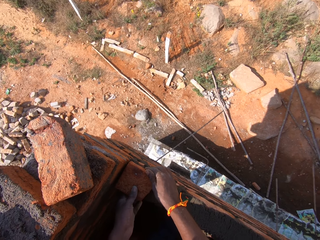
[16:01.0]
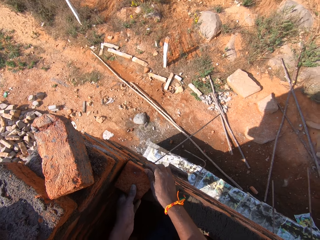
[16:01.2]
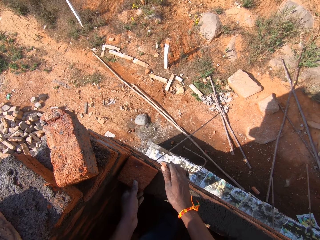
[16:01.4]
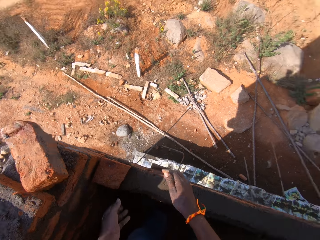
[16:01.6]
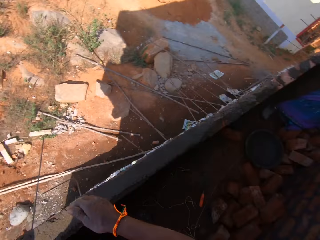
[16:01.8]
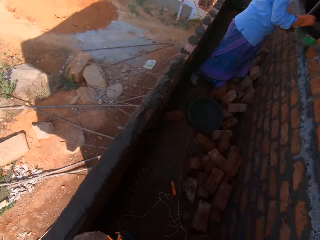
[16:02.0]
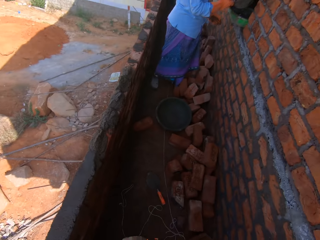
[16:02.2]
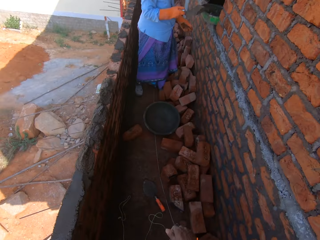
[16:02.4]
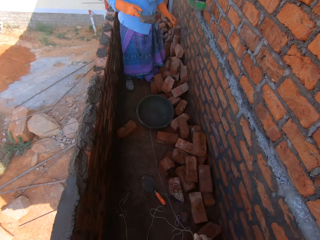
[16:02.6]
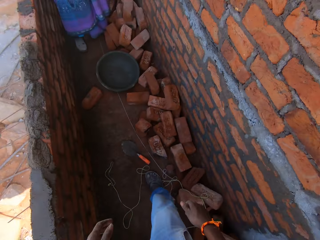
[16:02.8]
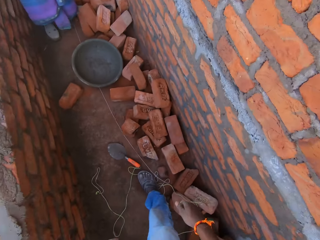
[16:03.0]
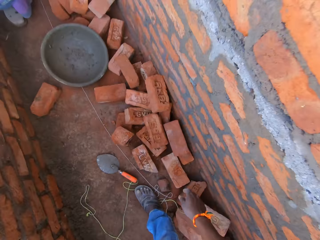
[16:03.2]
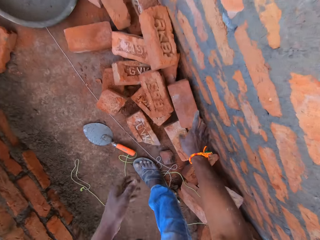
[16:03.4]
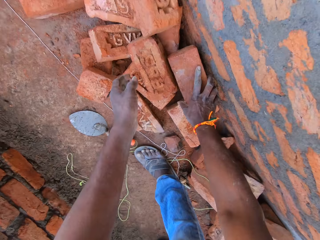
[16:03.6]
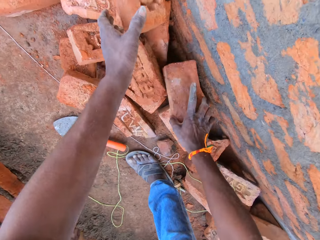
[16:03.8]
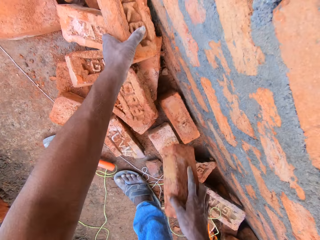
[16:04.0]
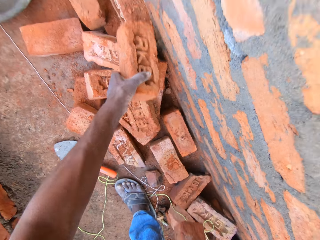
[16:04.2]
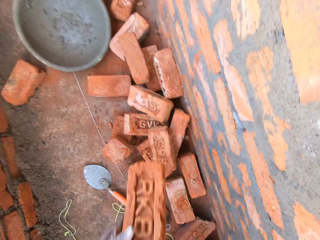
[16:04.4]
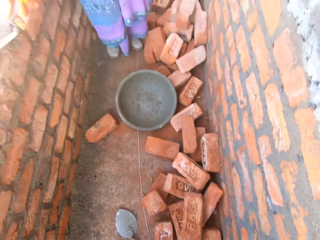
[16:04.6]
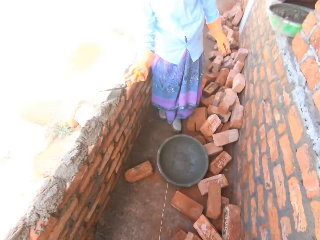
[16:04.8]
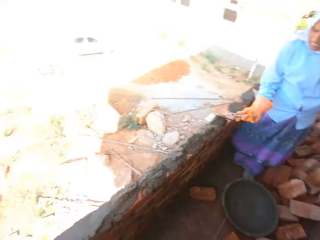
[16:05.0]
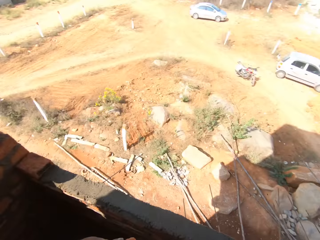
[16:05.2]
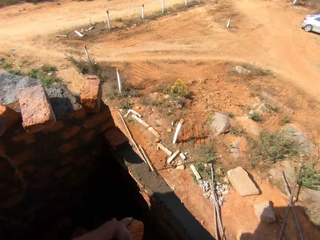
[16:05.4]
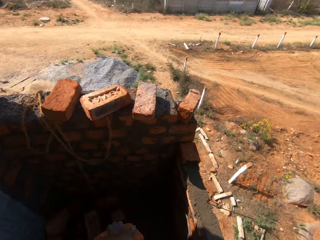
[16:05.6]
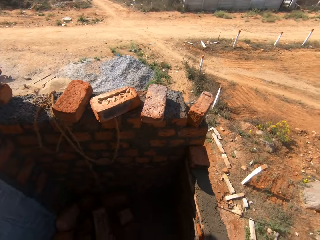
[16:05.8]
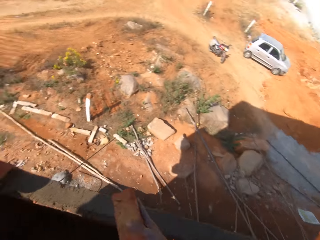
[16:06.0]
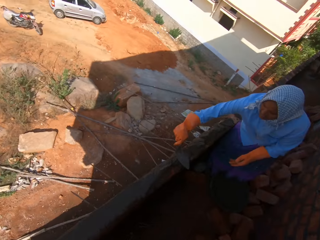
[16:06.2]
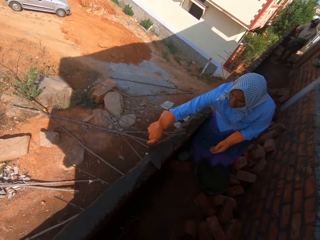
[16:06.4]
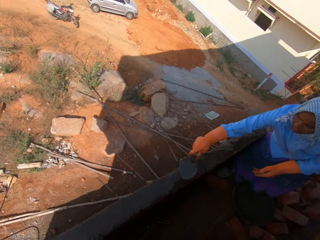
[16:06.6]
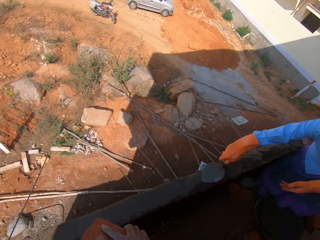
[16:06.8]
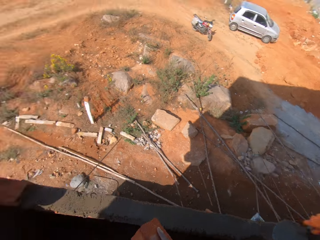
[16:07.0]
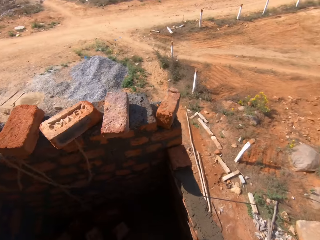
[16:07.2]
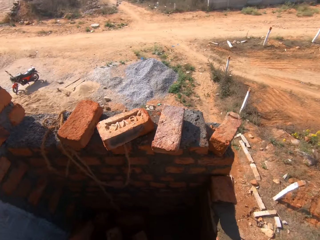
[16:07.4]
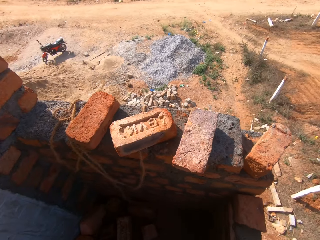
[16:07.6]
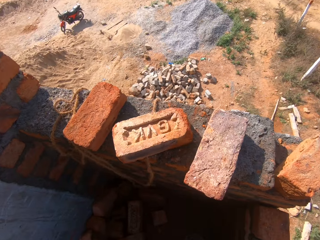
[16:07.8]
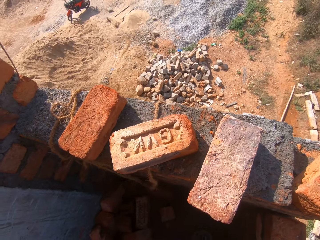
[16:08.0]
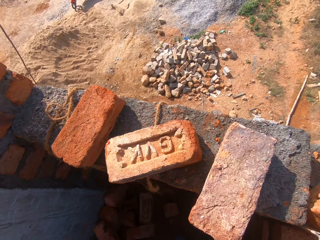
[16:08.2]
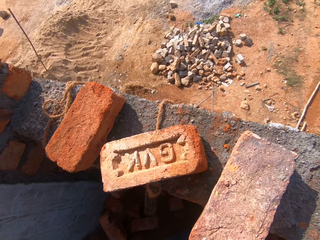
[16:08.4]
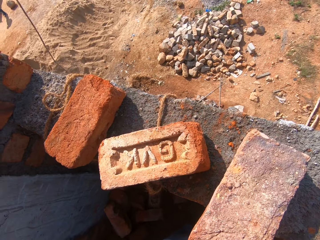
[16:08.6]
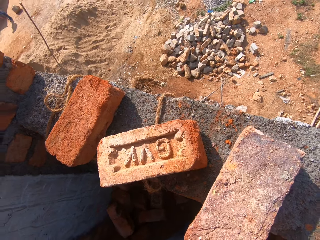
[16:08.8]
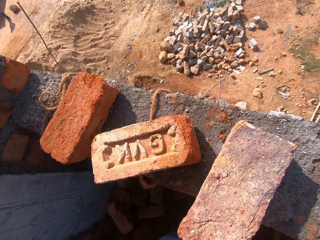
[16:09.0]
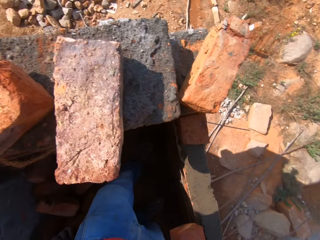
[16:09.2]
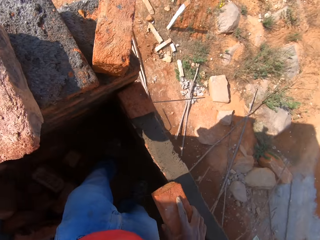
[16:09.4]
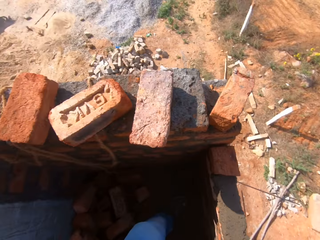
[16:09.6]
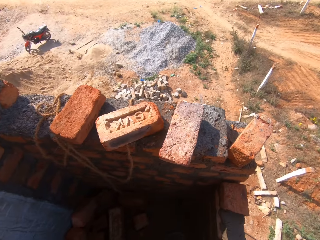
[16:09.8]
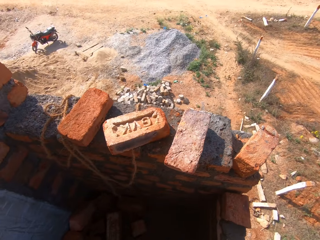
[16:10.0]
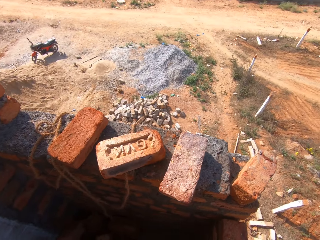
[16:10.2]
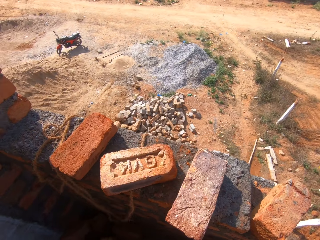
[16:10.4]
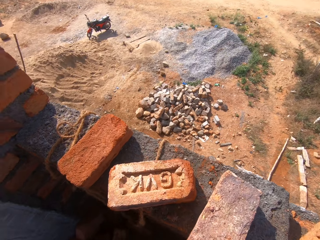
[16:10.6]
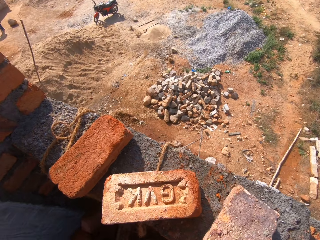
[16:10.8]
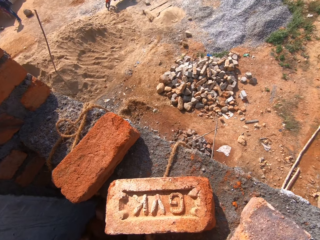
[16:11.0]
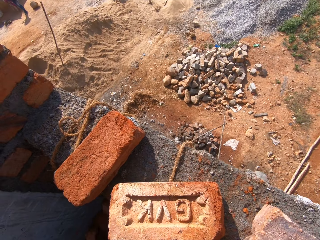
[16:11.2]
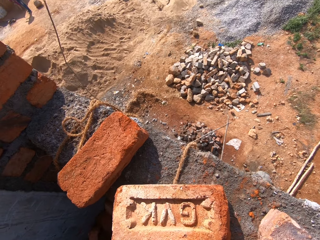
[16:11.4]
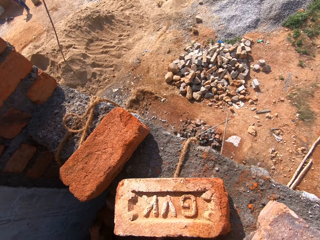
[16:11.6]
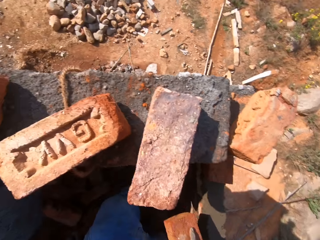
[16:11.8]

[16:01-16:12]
The camera wearer presses the brick. They look on the other side. They pick up a brick. They pick up a brick again. They look at a woman. The woman flattens the concrete. The camera wearer moves beside the wall. They look at the bricks.

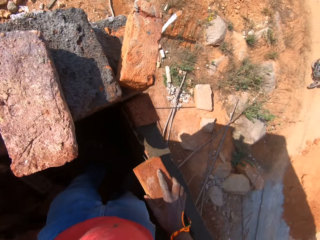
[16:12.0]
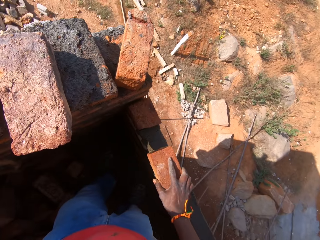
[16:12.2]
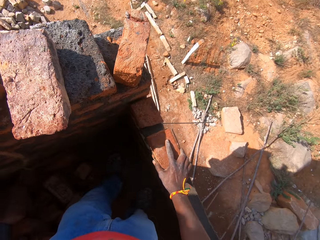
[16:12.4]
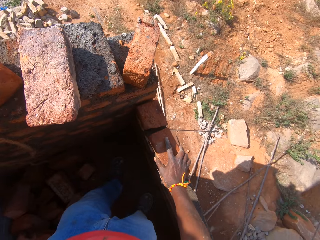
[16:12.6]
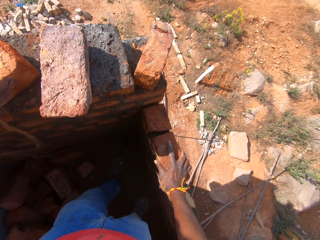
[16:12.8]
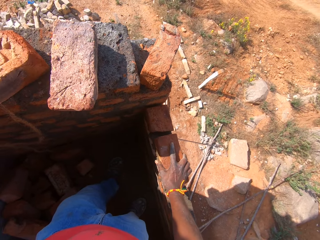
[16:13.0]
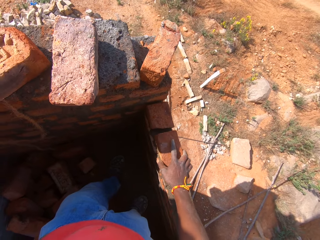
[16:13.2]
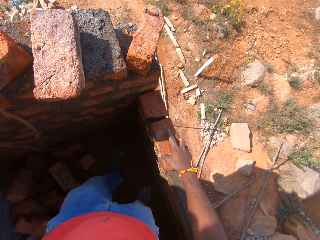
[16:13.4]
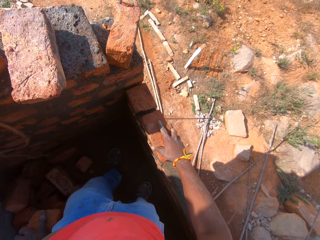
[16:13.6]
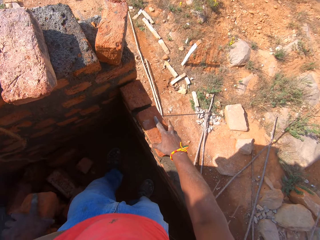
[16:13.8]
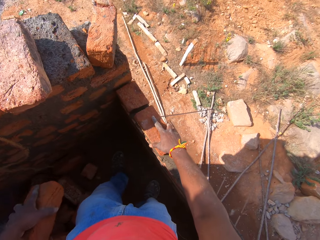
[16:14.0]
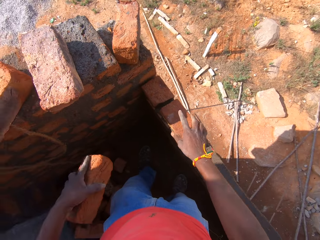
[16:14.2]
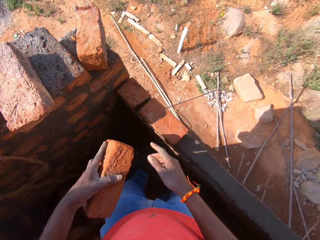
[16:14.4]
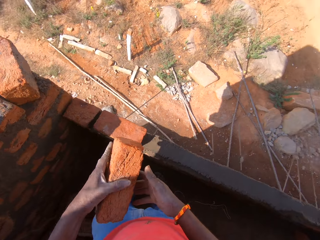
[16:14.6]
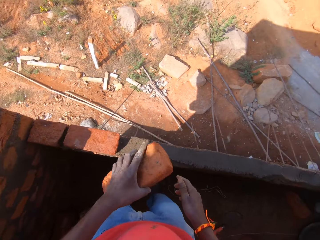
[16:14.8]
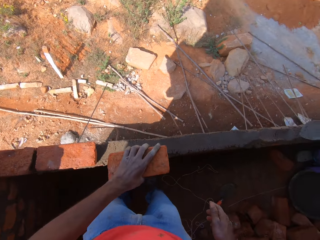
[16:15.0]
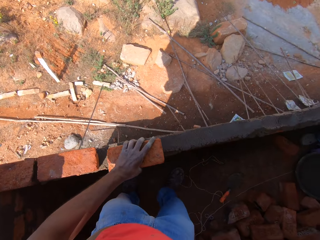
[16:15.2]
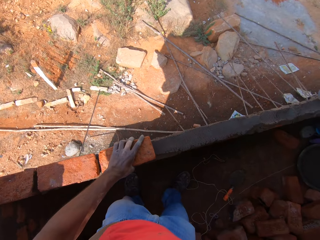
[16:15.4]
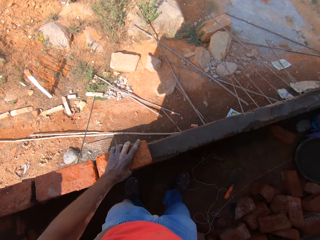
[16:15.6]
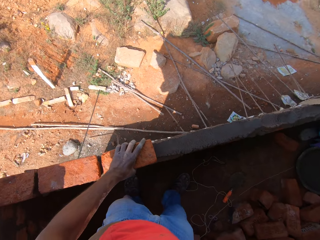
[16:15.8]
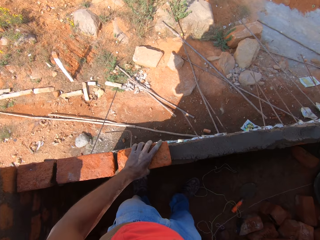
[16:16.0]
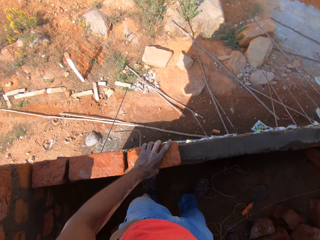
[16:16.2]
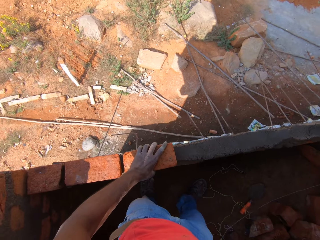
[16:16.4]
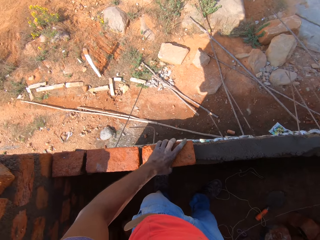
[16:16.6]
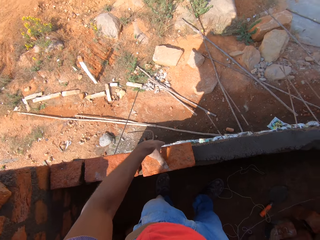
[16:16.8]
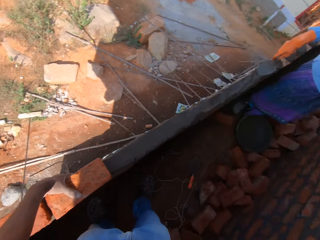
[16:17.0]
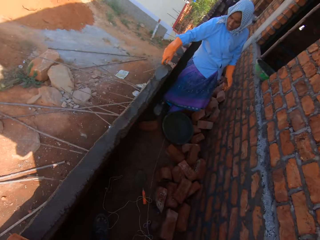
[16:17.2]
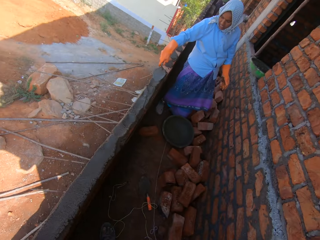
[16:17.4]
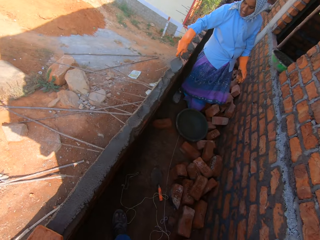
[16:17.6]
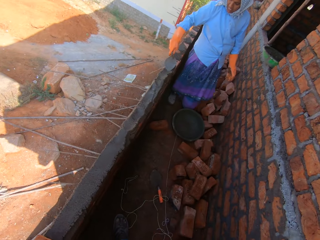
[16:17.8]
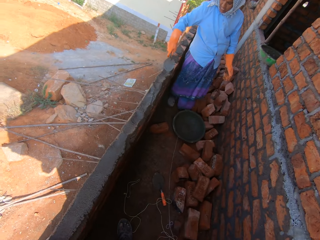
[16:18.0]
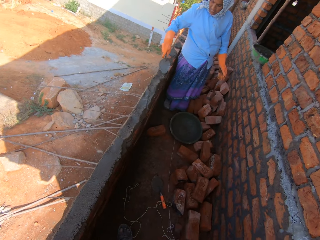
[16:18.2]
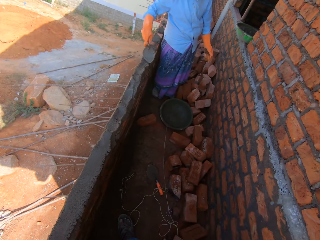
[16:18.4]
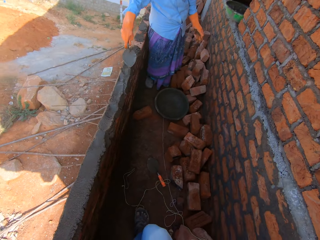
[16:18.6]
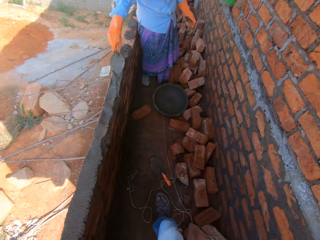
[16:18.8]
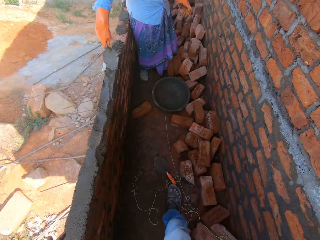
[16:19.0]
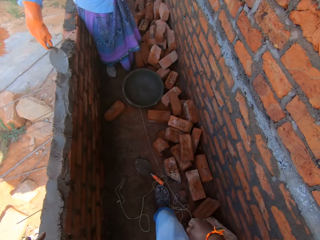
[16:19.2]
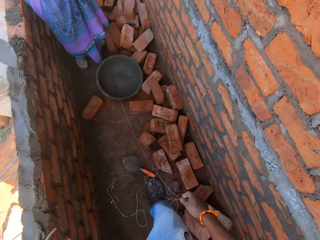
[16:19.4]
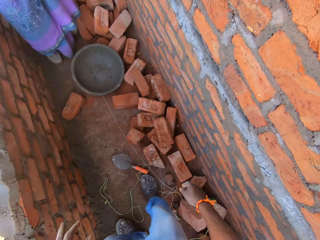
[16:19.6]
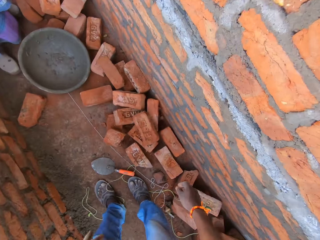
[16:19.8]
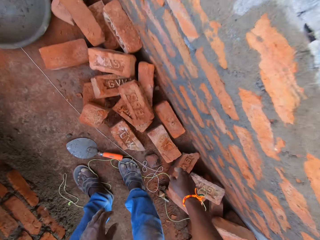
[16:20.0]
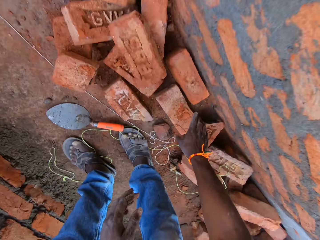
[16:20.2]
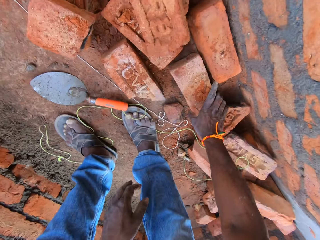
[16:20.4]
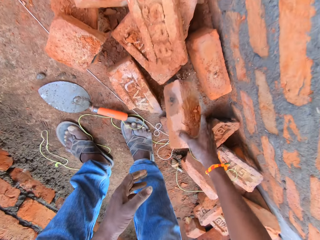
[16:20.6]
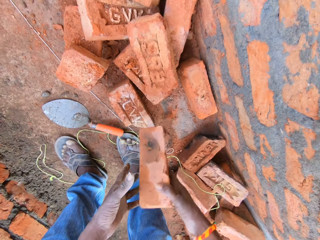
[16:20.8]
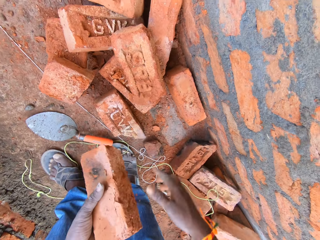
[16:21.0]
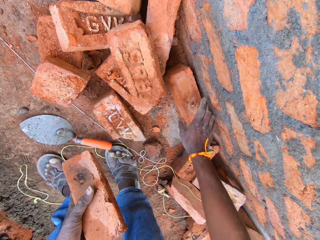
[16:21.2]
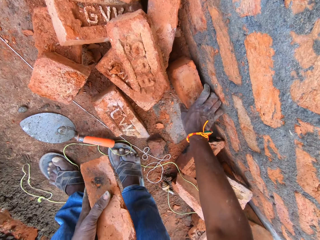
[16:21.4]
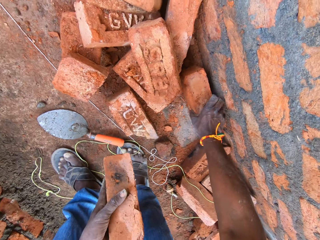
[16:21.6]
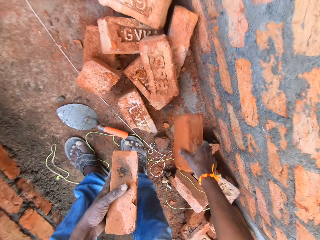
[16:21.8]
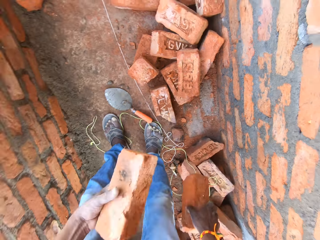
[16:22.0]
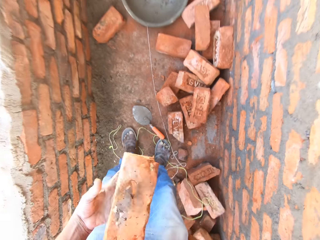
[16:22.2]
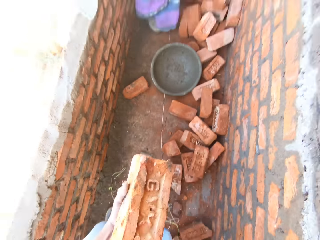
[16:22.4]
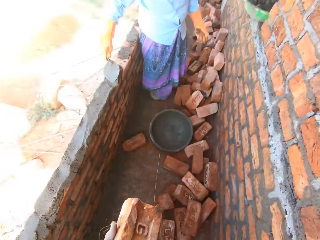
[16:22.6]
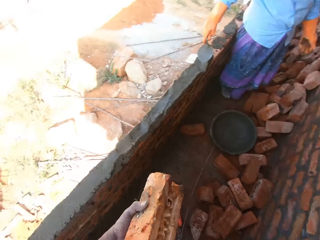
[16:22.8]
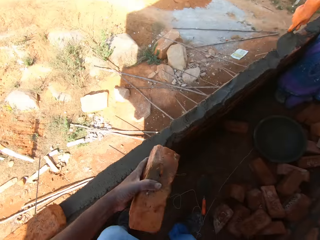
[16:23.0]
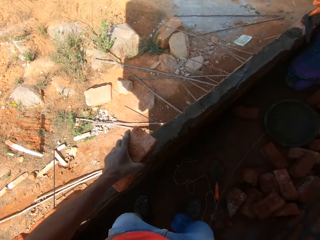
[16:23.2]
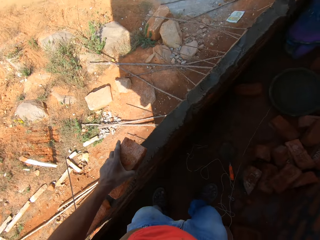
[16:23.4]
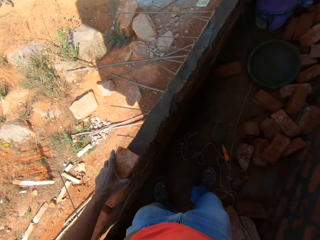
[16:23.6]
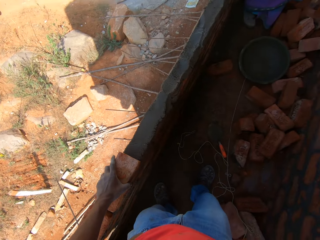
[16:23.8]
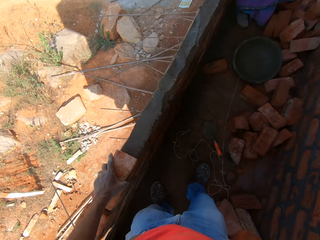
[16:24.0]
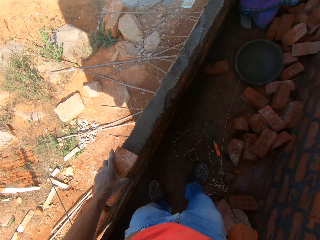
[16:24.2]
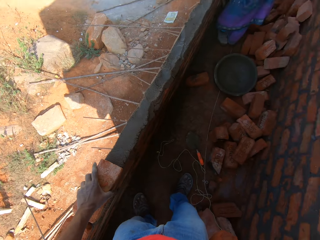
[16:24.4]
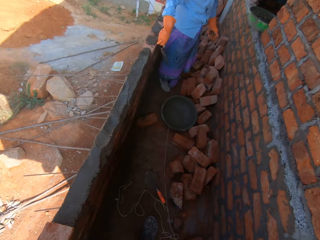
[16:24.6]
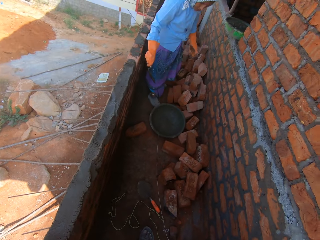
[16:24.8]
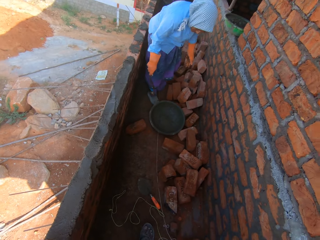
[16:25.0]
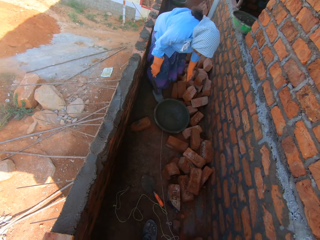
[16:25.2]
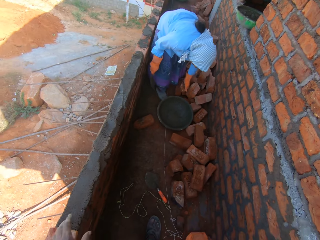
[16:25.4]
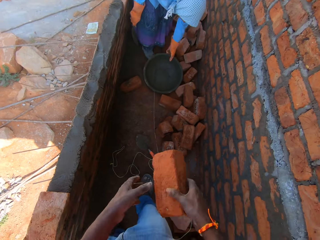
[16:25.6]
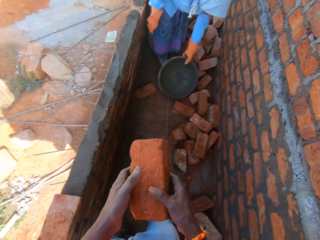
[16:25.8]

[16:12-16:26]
The camera wearer aligns the brick on the concrete. They align the brick on the concrete again. They look on the other side. They move towards the bricks. They pick up a brick. They move the brick to the left hand. They hold the brick with the other hand. They pick up a brick. They align the brick on the concrete.
